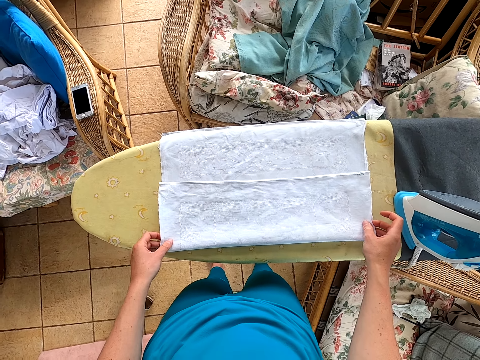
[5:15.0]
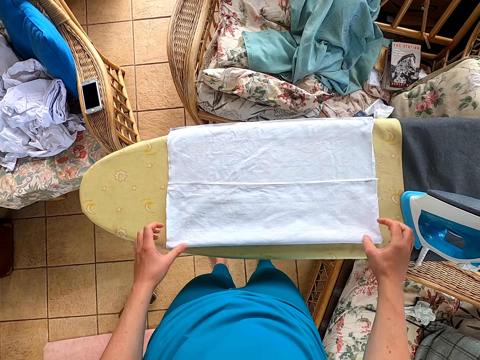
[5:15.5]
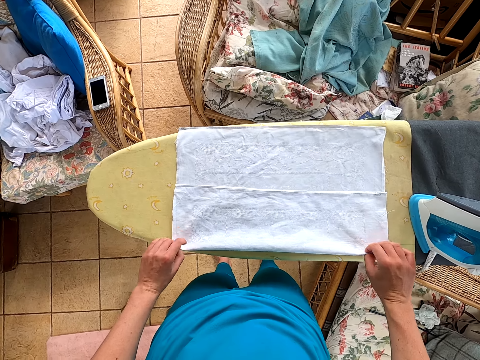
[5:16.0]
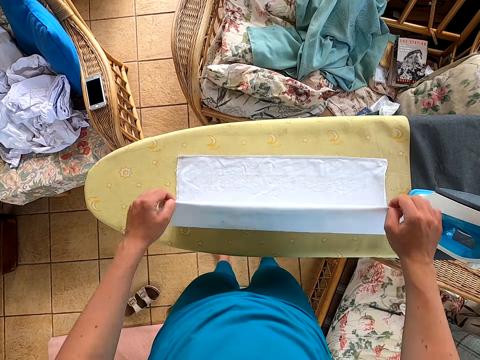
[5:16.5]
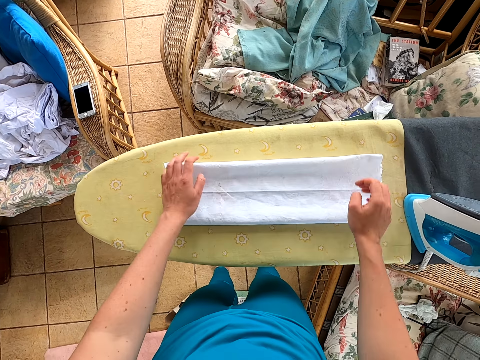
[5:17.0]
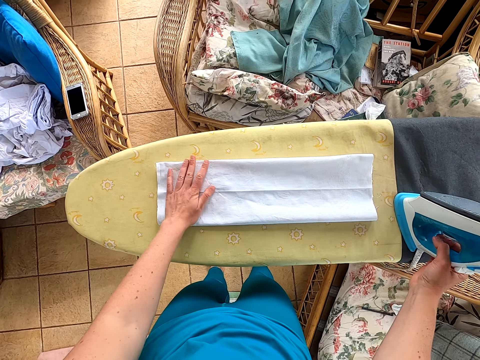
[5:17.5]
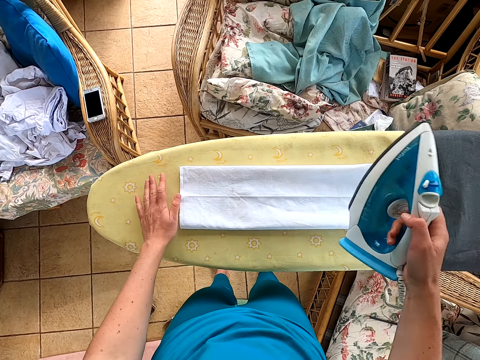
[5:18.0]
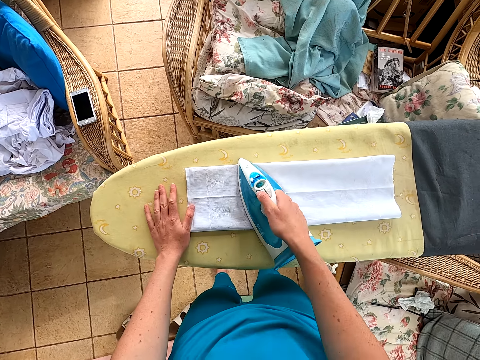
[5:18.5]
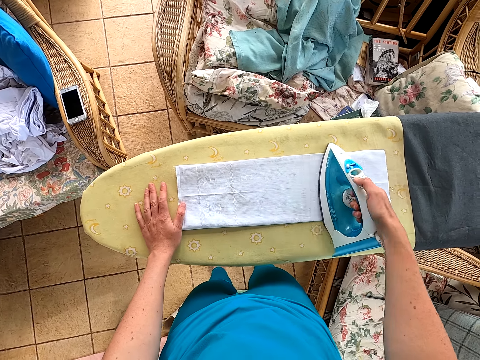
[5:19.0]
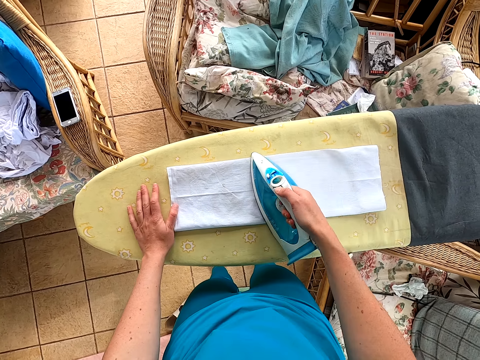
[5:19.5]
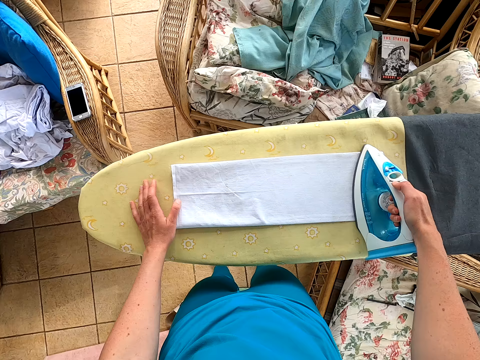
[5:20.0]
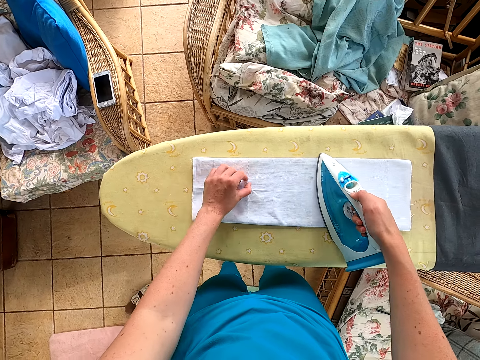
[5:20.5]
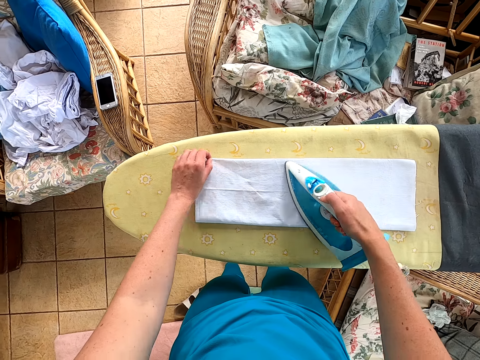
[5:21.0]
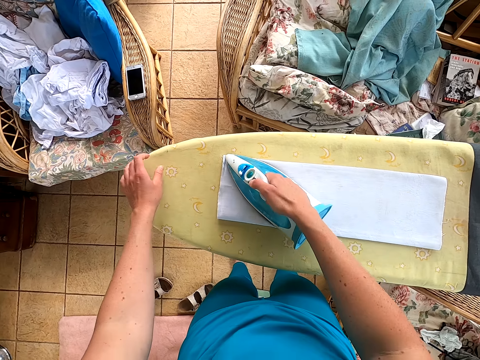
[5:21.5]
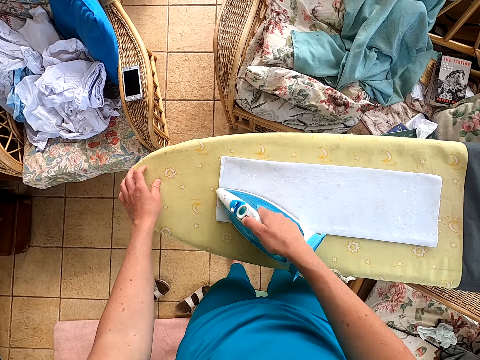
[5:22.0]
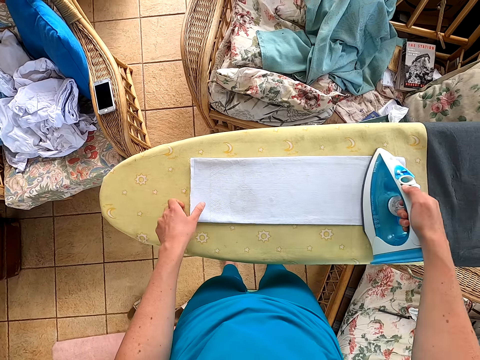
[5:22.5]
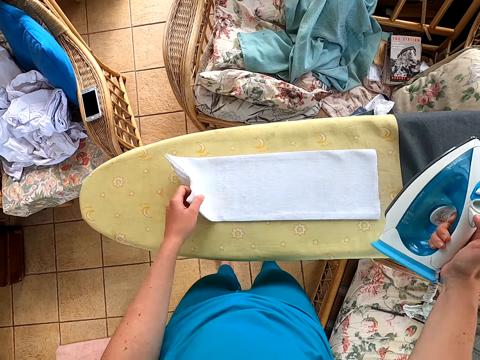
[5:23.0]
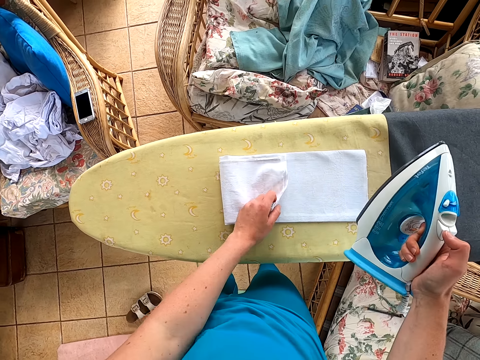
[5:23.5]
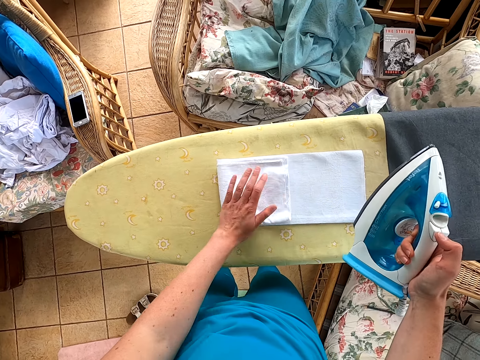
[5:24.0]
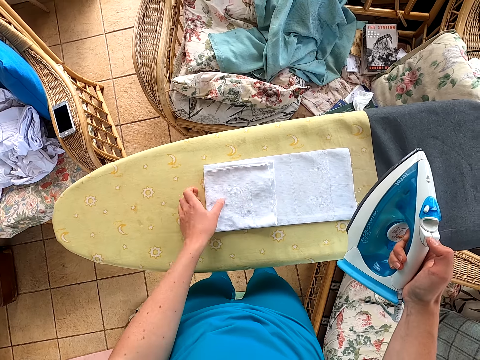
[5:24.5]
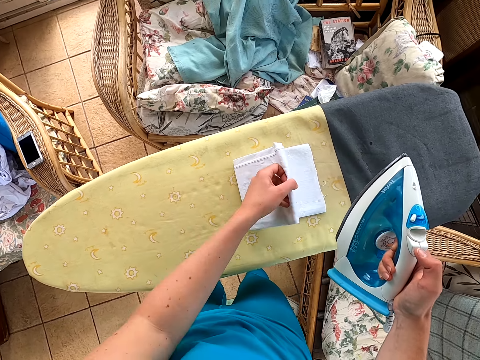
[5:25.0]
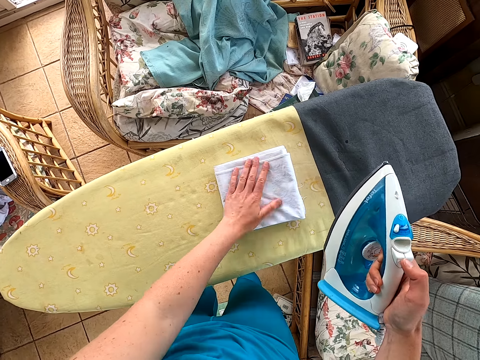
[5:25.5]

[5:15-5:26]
The camera wearer picks up the iron box. They iron the cloth. They fold the cloth.

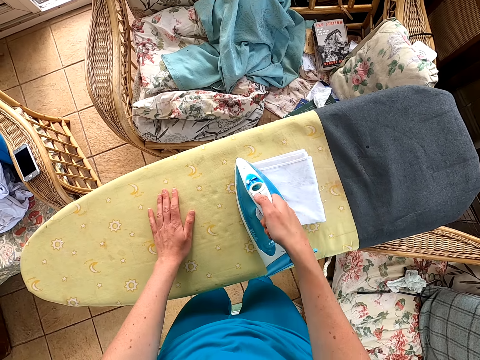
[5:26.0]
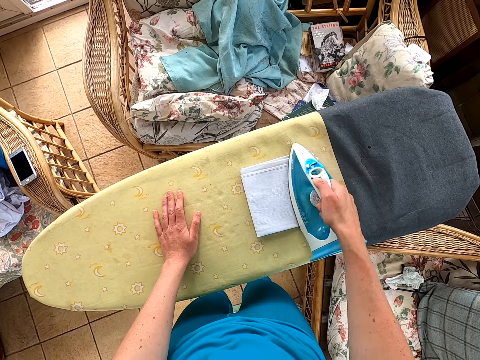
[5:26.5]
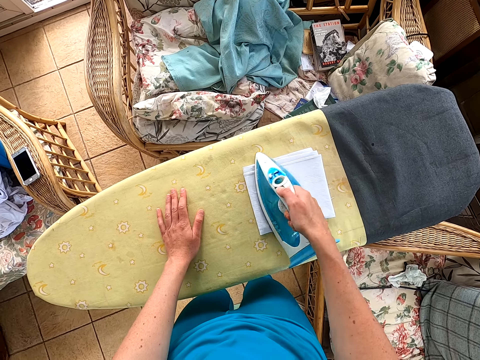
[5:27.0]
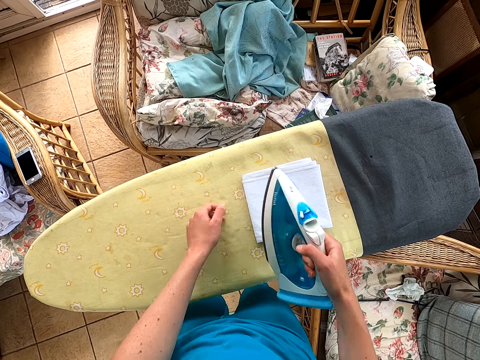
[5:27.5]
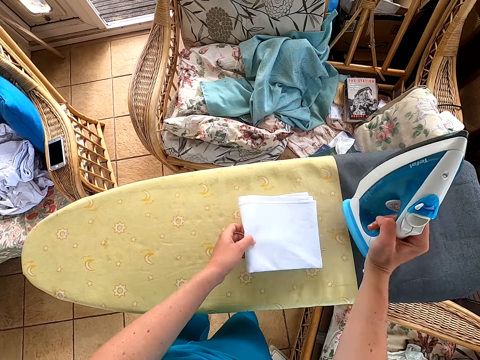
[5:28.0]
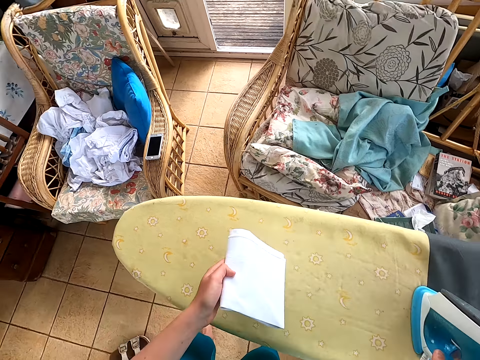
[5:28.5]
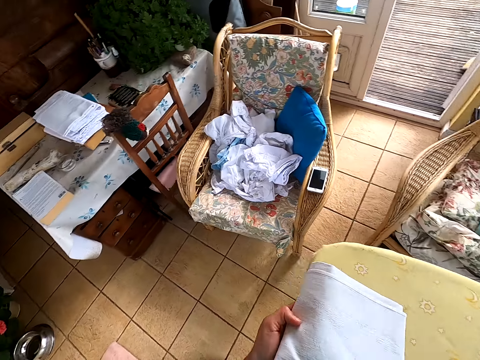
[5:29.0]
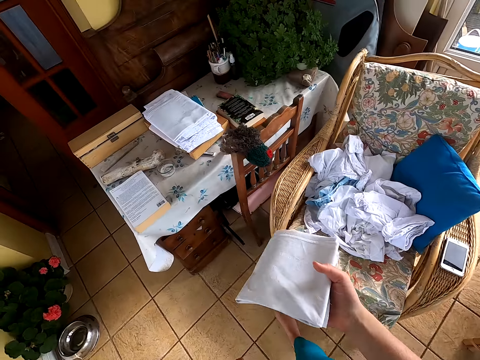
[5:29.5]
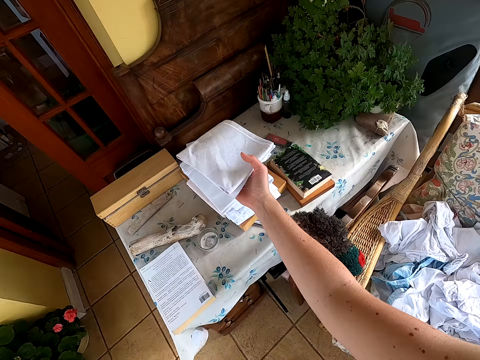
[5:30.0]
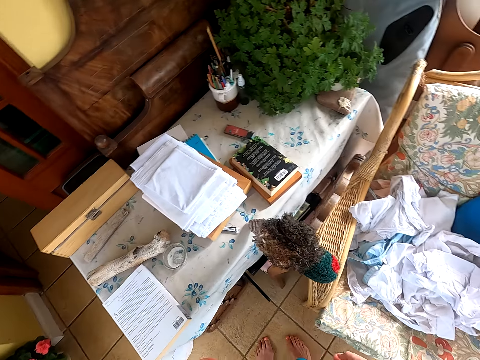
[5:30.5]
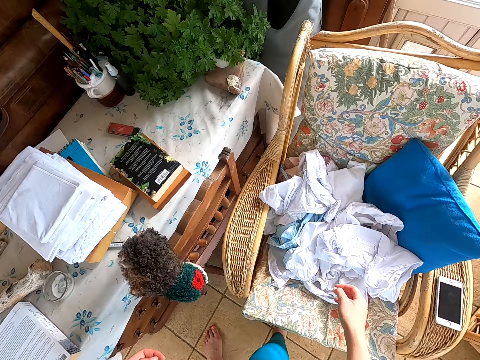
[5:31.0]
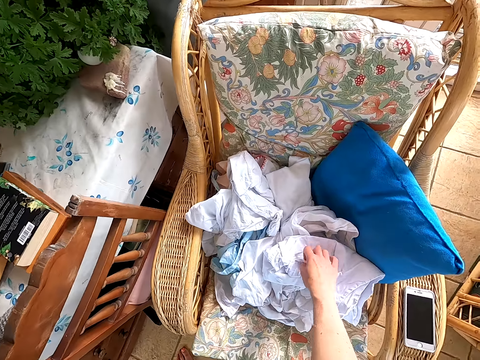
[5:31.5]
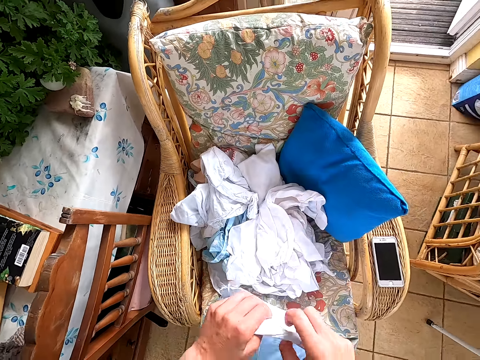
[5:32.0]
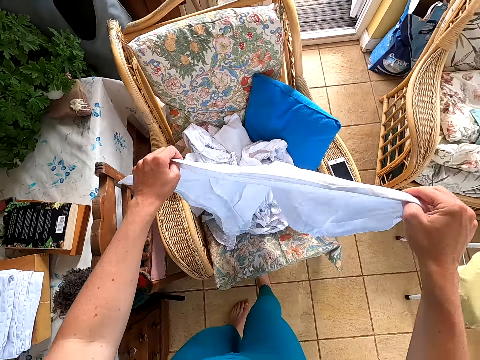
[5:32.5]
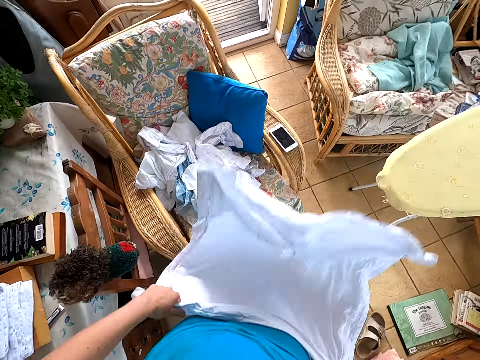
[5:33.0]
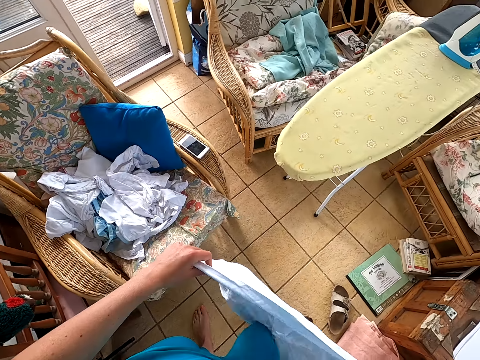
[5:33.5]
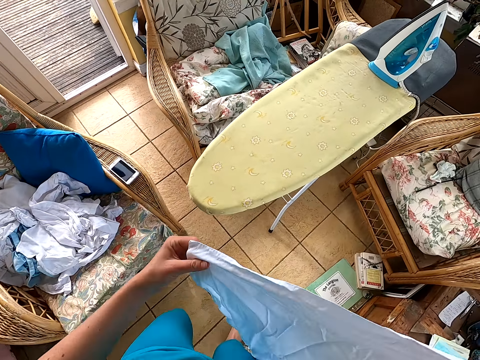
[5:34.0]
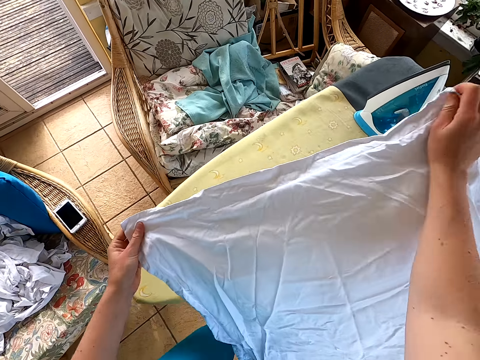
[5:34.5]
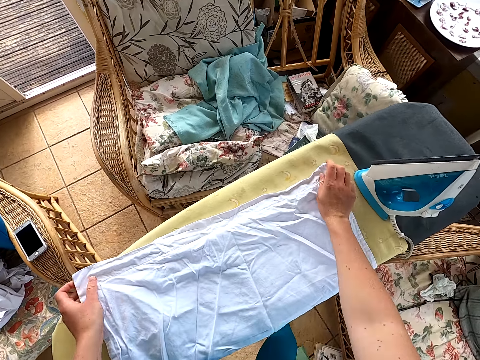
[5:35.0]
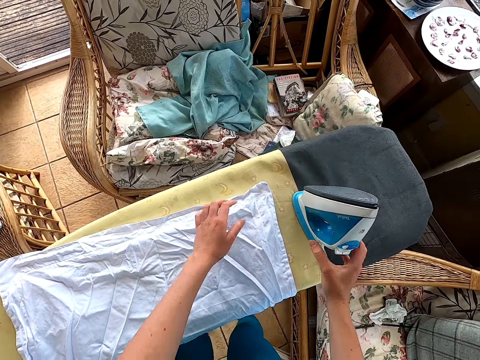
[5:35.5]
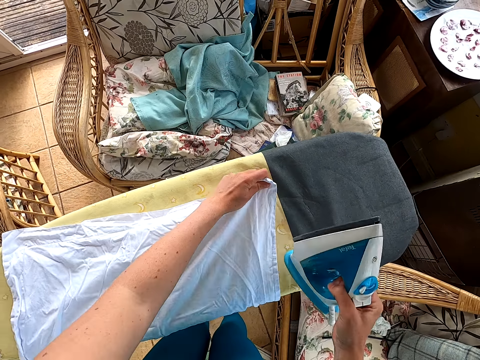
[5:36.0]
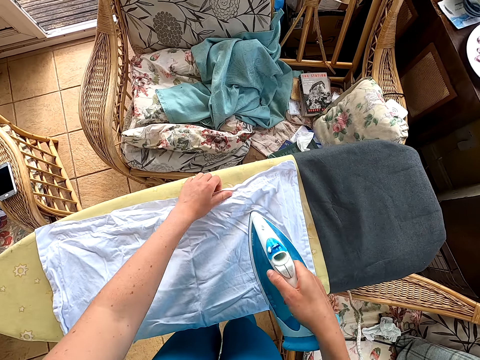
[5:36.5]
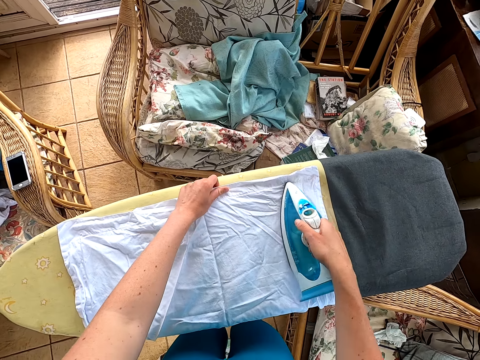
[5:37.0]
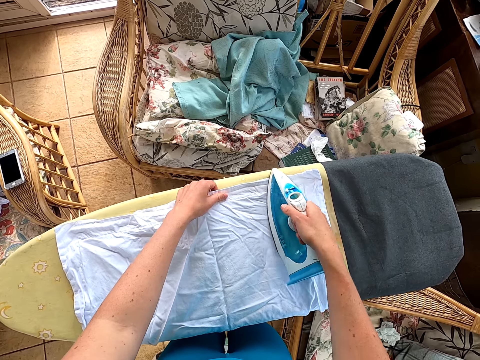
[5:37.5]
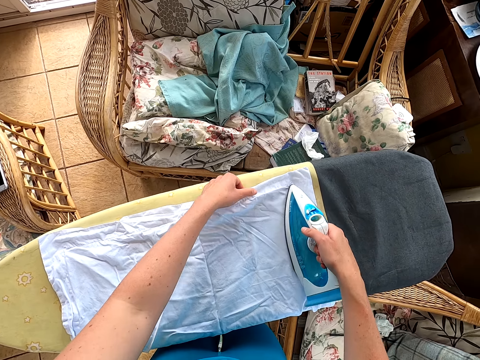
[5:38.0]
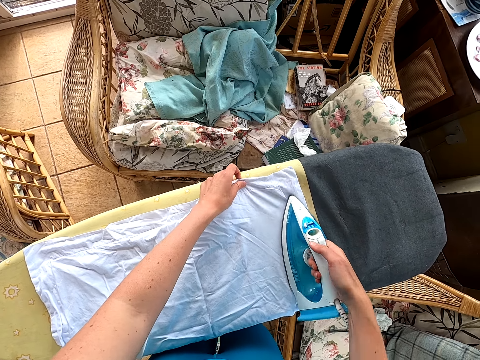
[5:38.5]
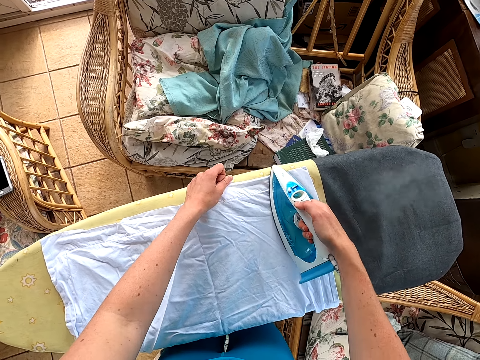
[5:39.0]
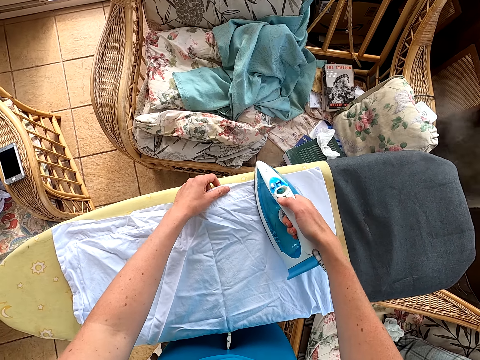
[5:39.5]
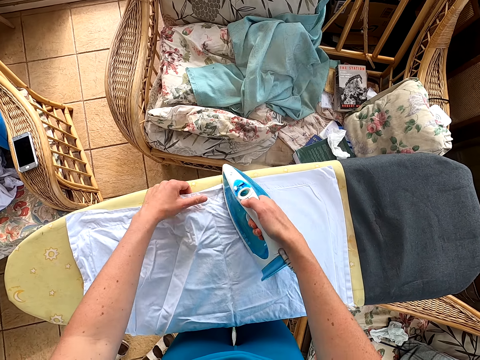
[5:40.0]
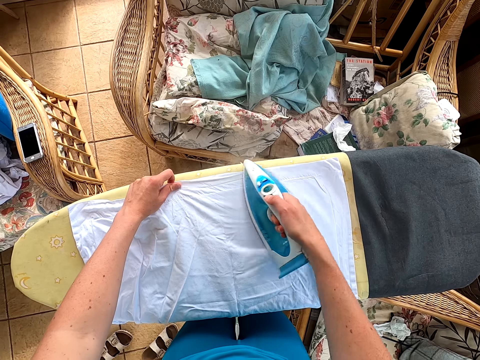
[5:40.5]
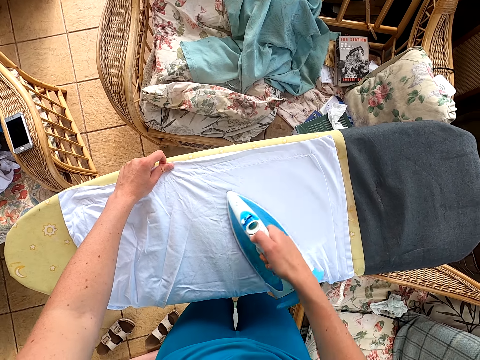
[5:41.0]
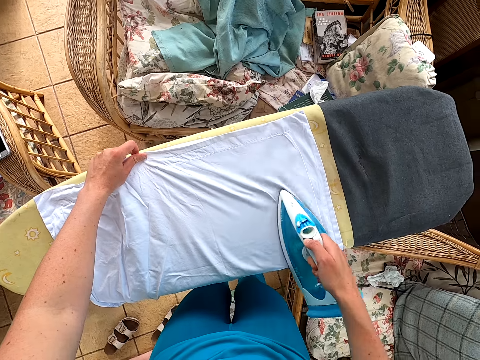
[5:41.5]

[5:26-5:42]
The camera wearer irons the cloth. They pick the cloth. They put the cloth on the table. They take the cloth in the chair. They put the cloth on the table. They pick the iron box. They iron the cloth.
